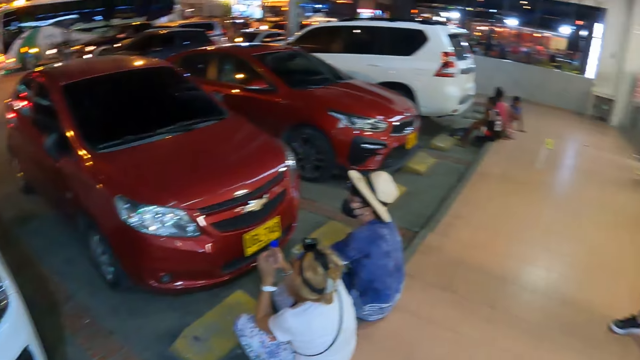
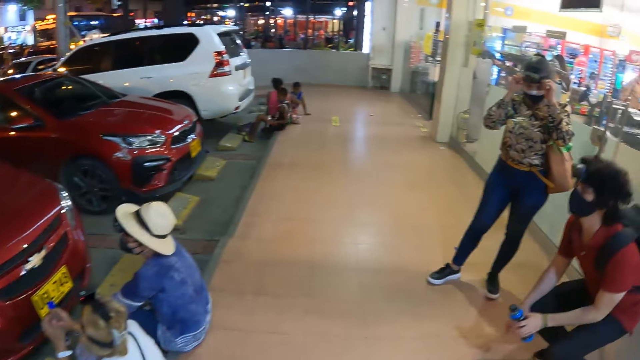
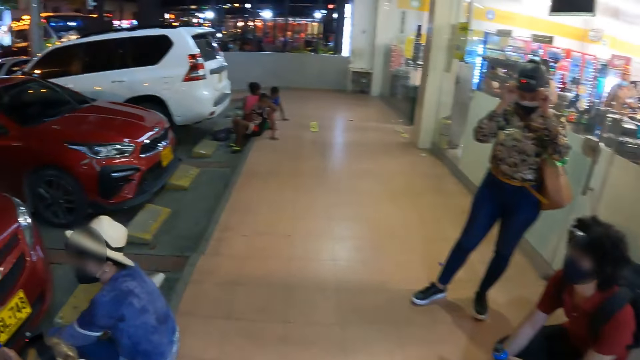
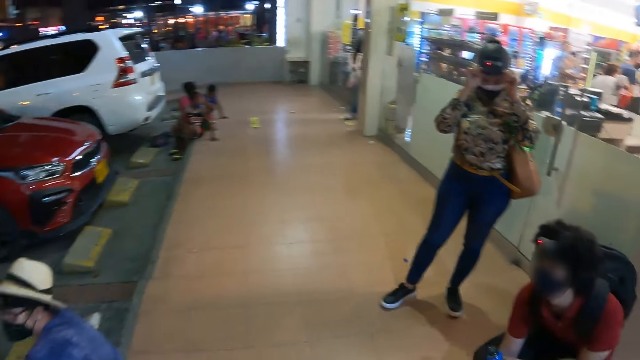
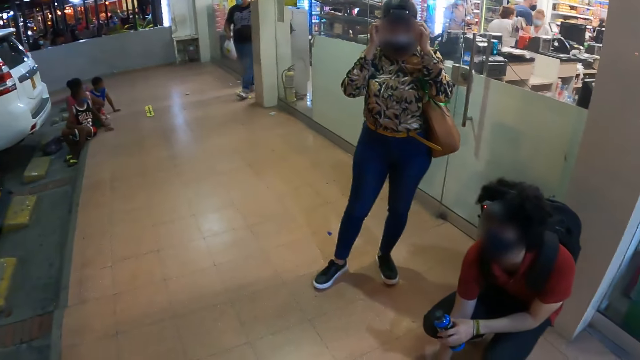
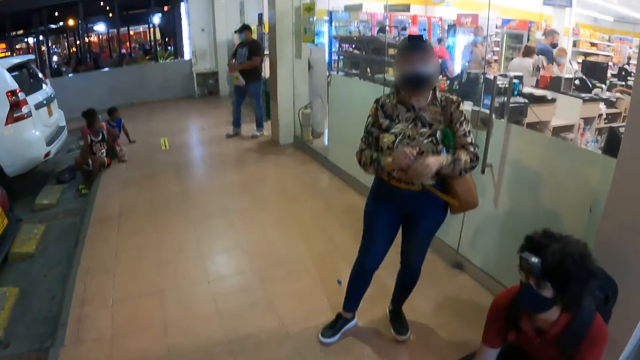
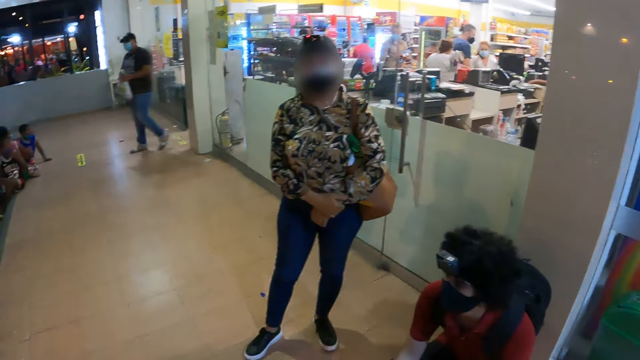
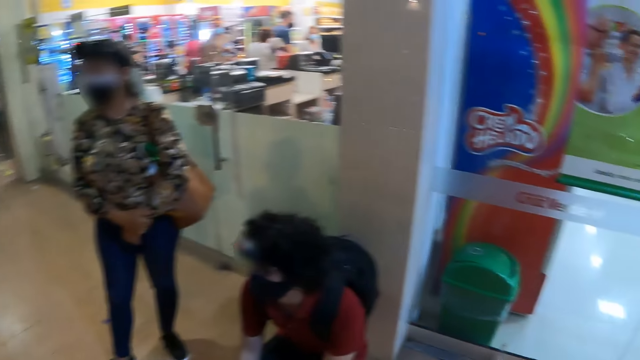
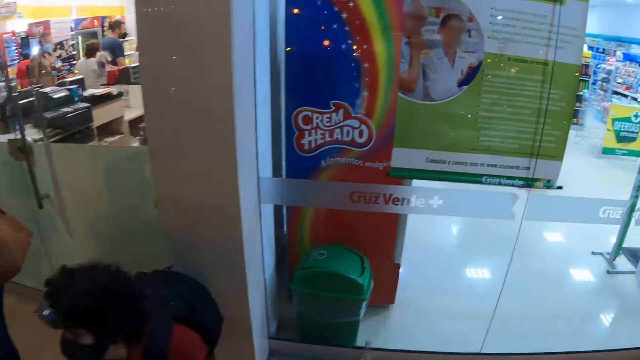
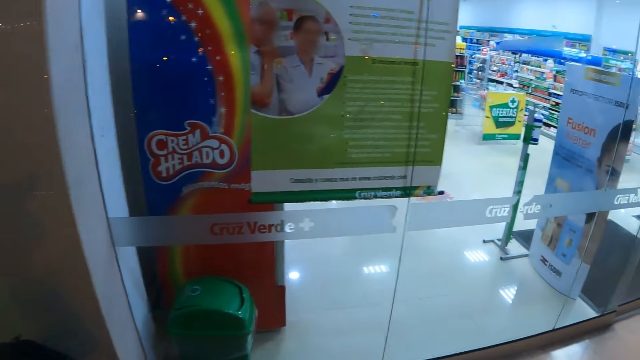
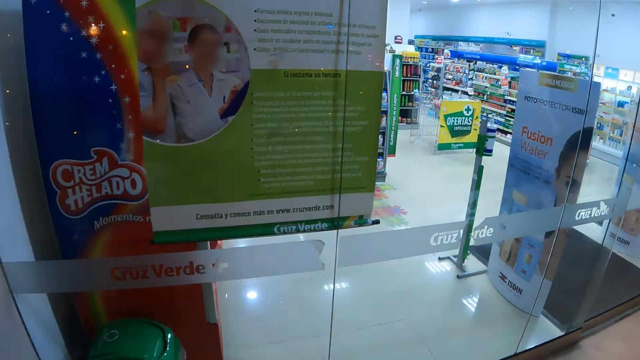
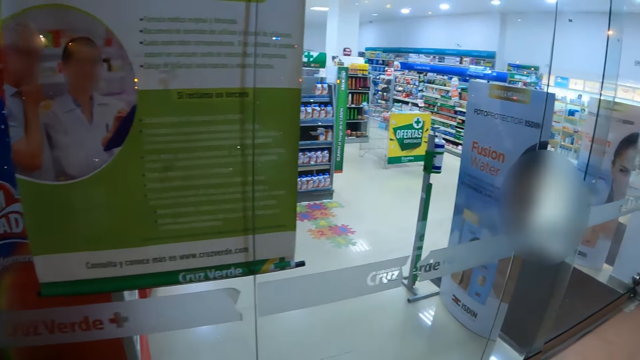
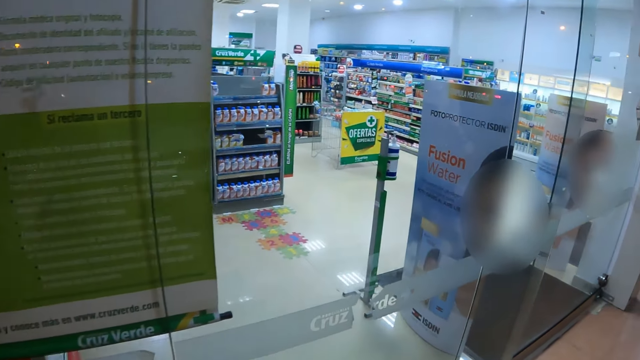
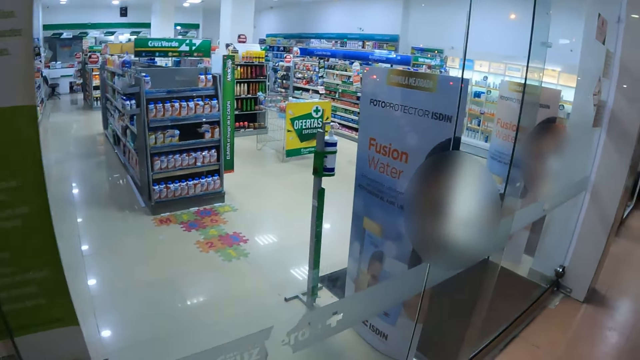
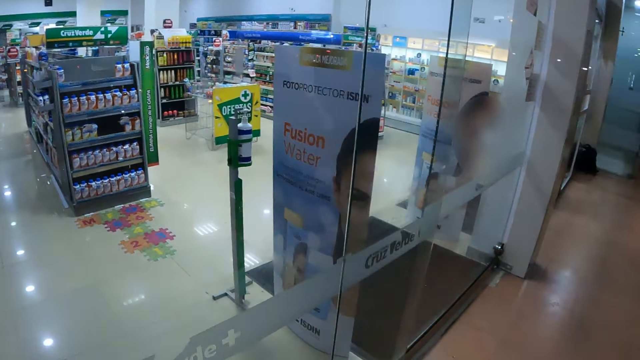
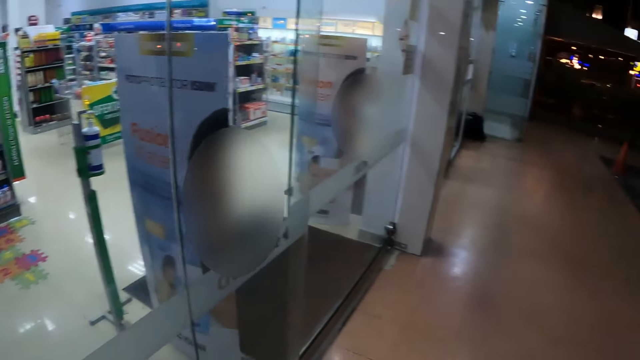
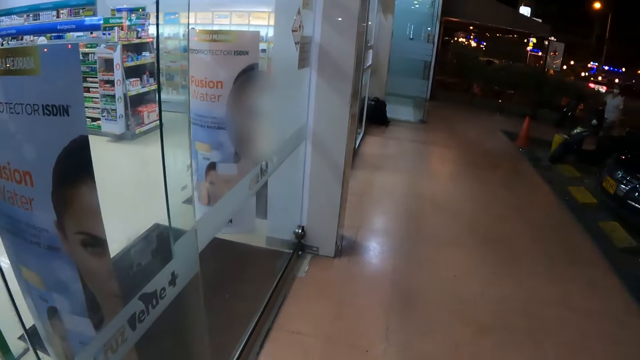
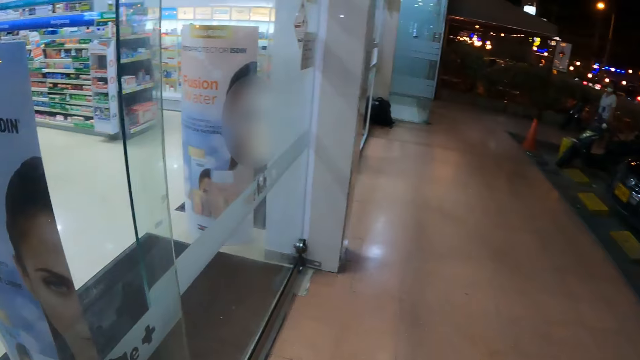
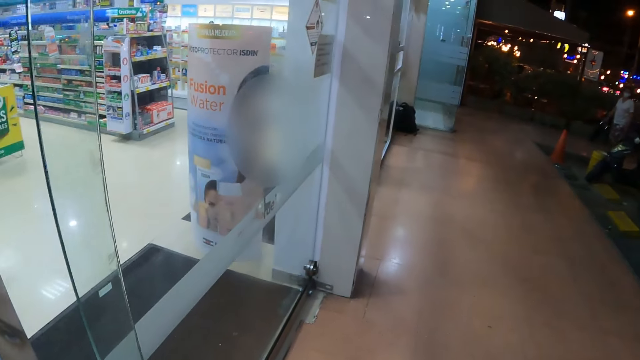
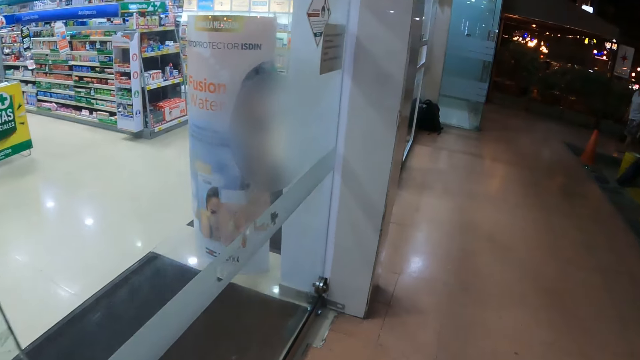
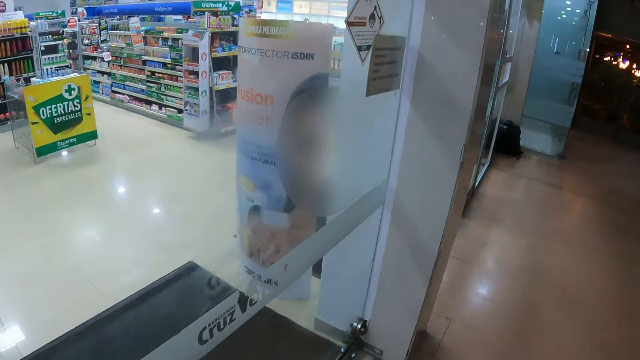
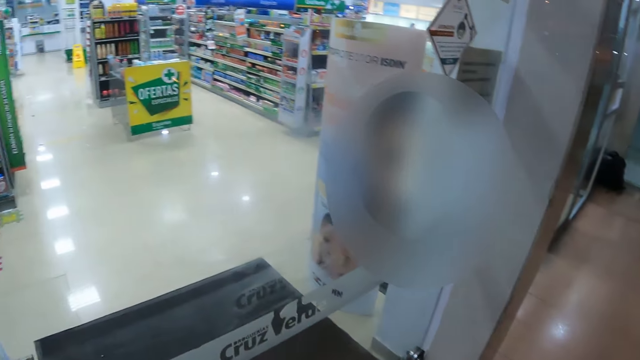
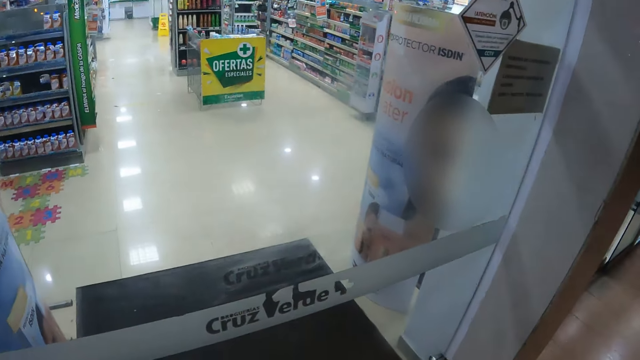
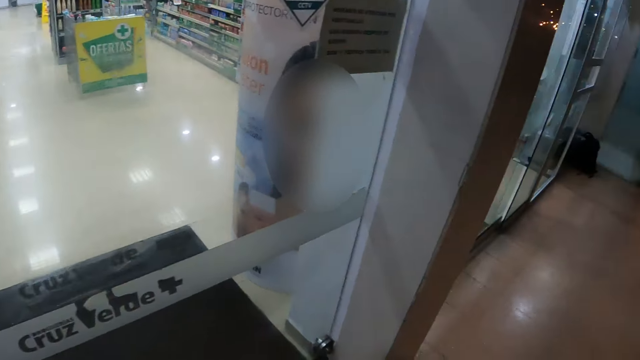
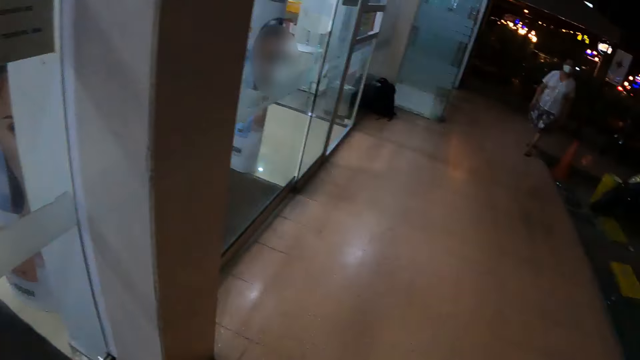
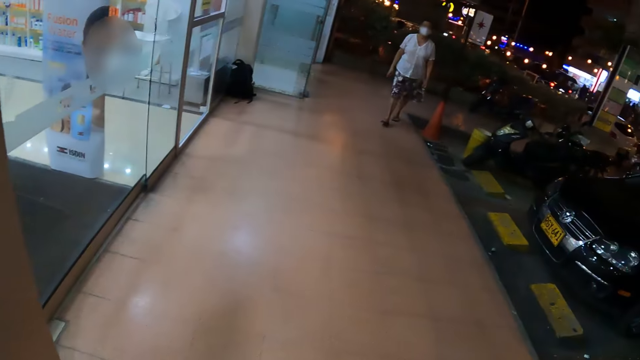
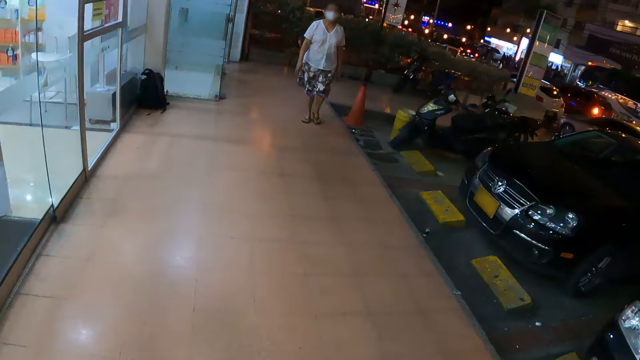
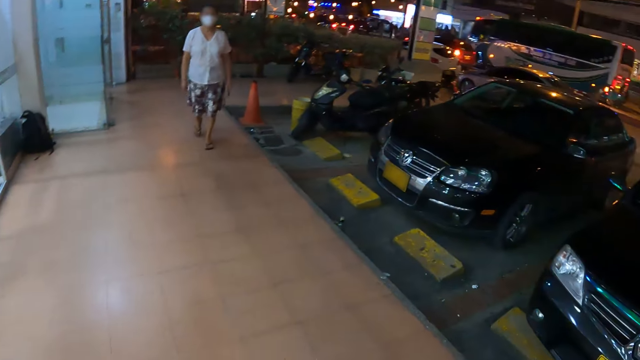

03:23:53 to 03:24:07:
The camera wearer walks towards a person. The person crouches on the ground. Another person adjusts the mask. The camera wearer looks around the pavement. The other person stares at the camera wearer. The camera wearer walks around the pavement.

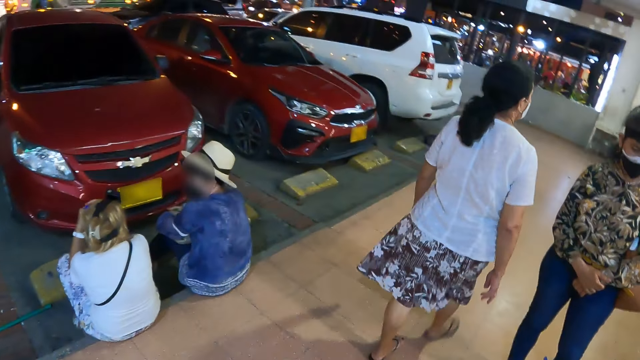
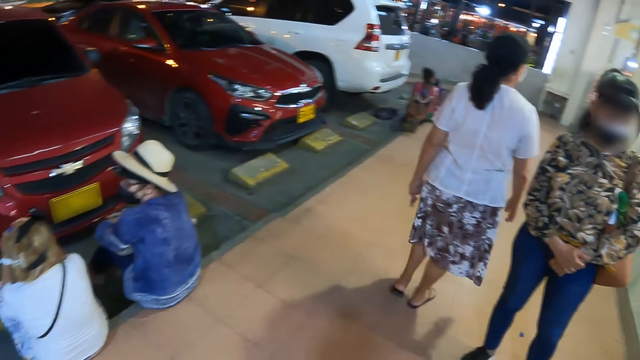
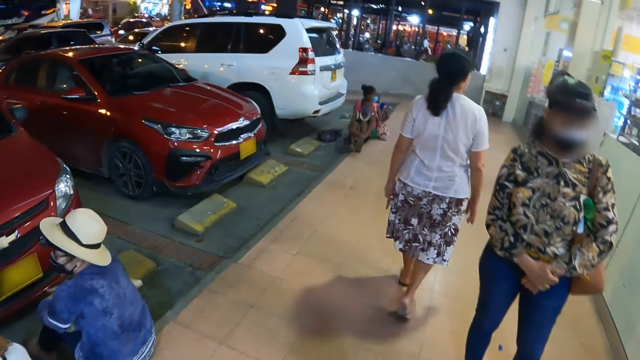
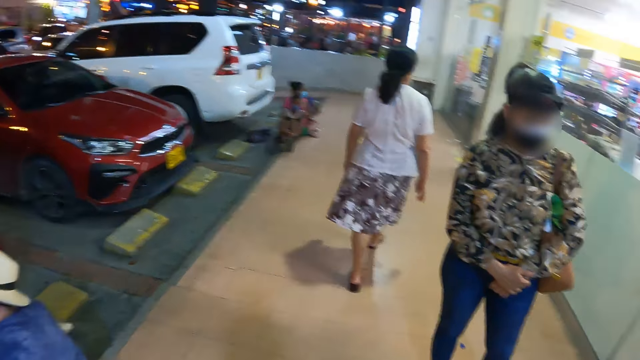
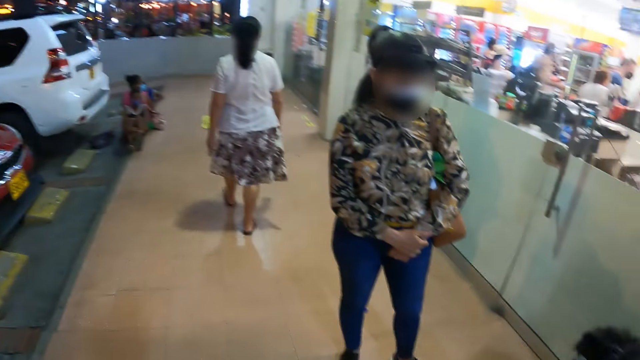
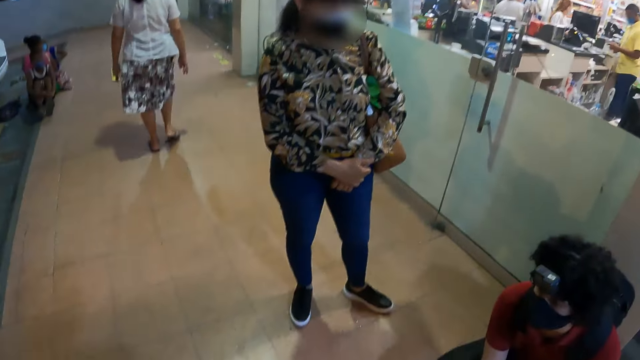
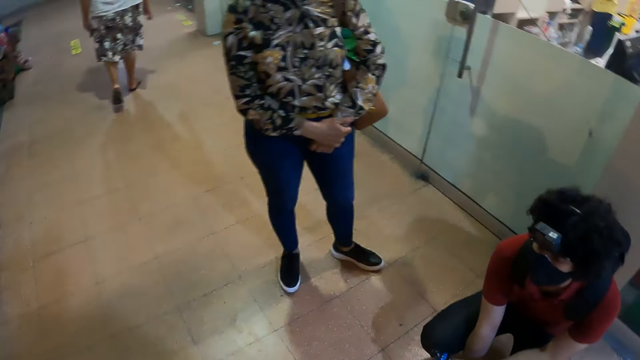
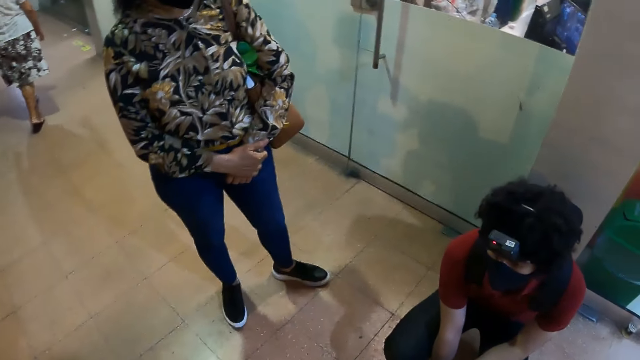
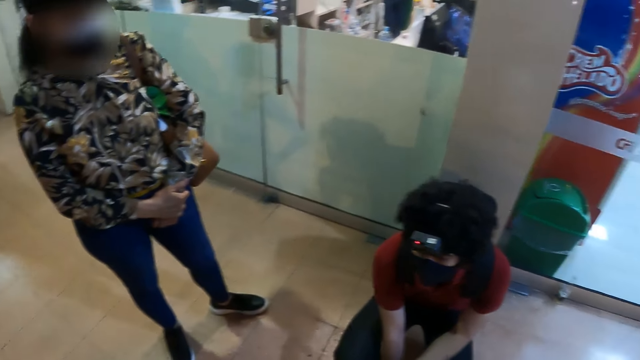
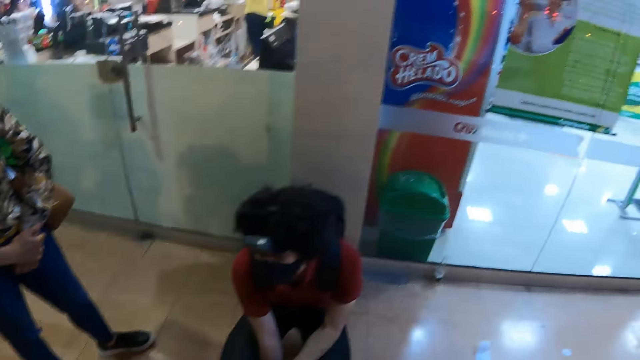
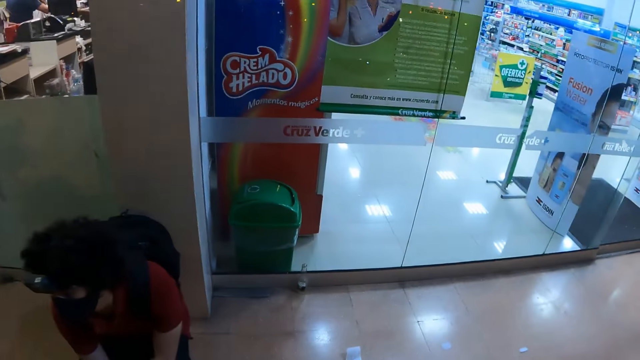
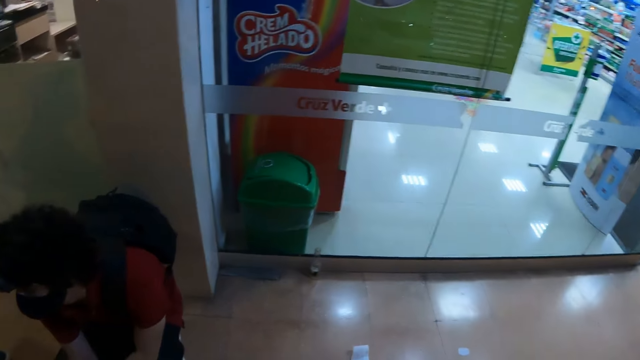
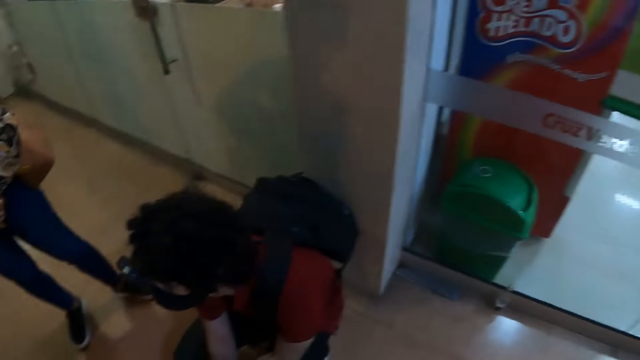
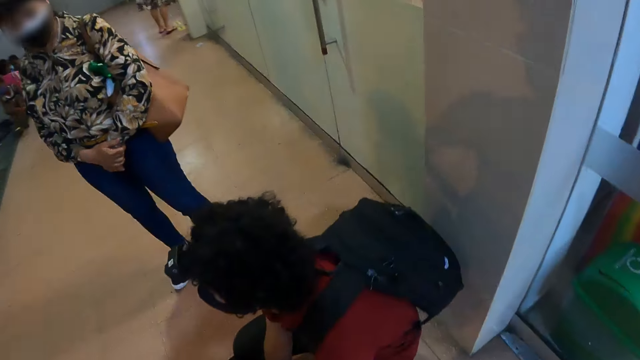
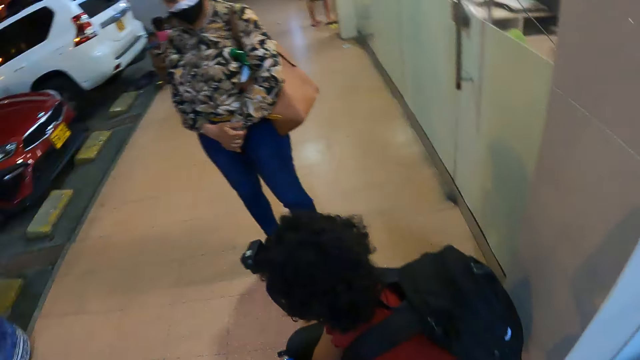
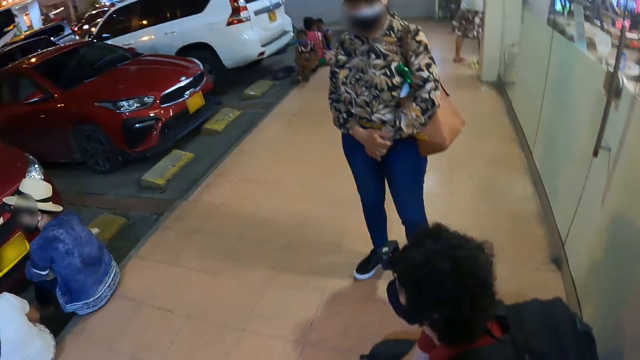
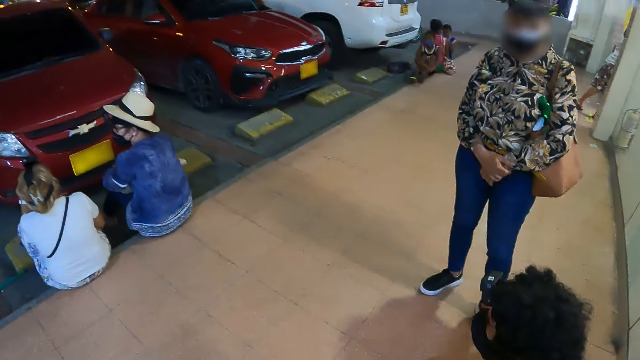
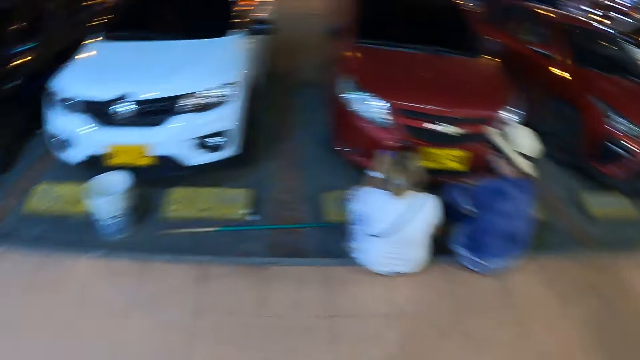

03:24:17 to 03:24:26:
The camera wearer looks around.
